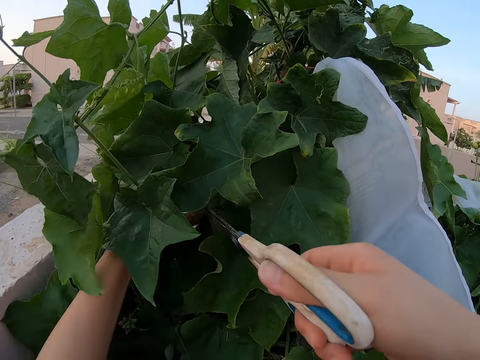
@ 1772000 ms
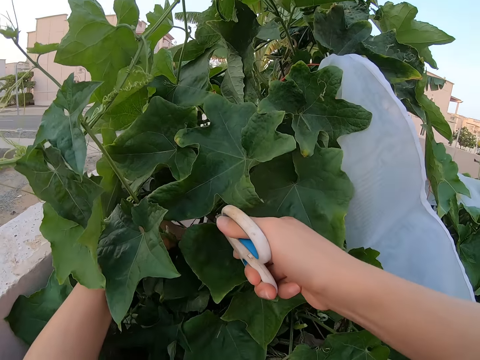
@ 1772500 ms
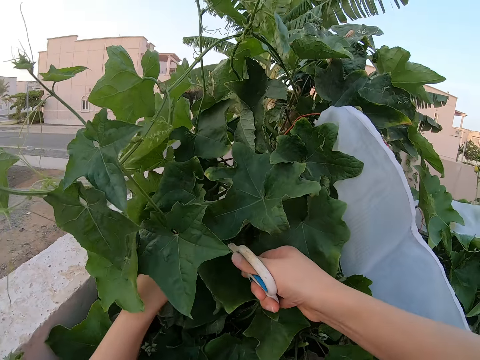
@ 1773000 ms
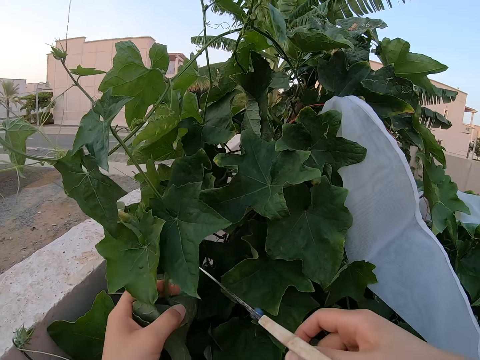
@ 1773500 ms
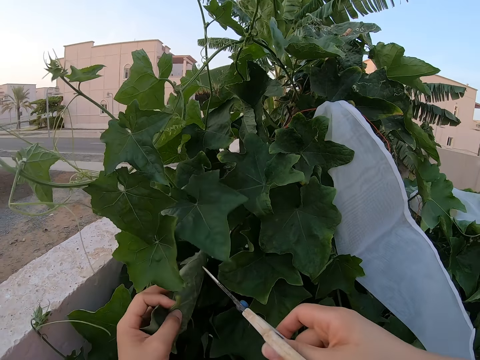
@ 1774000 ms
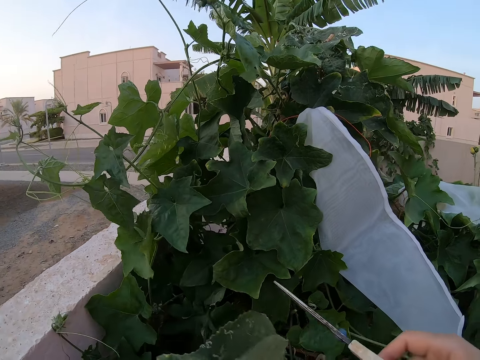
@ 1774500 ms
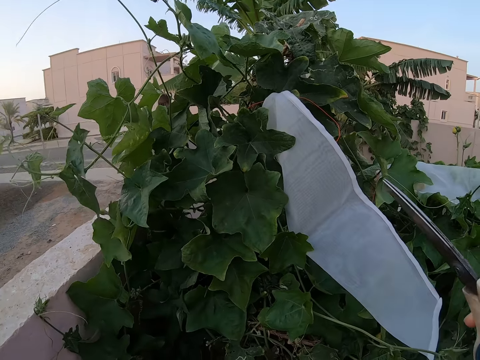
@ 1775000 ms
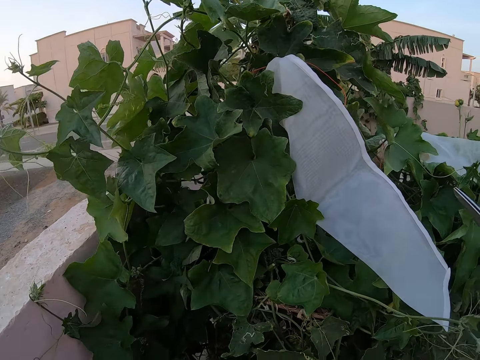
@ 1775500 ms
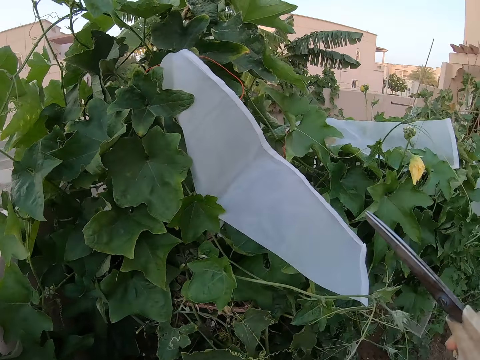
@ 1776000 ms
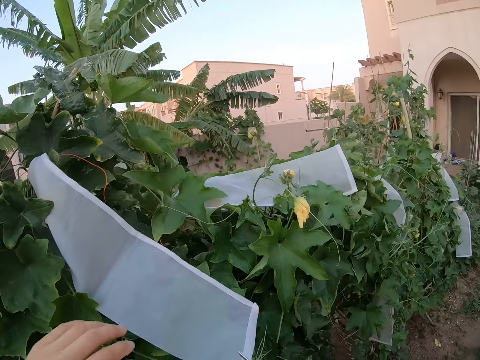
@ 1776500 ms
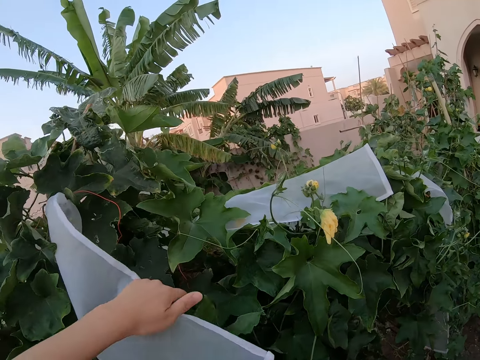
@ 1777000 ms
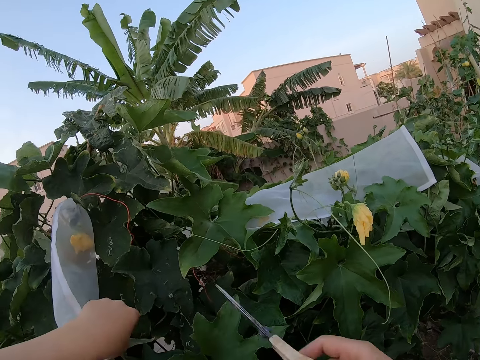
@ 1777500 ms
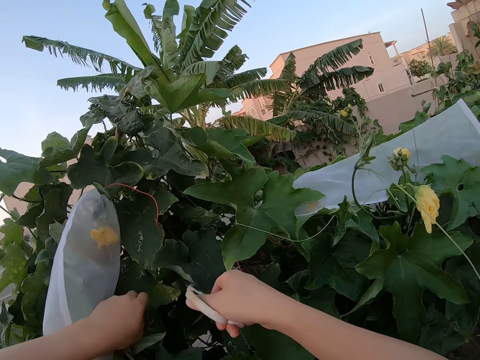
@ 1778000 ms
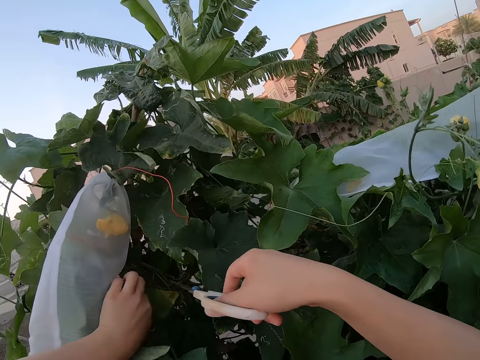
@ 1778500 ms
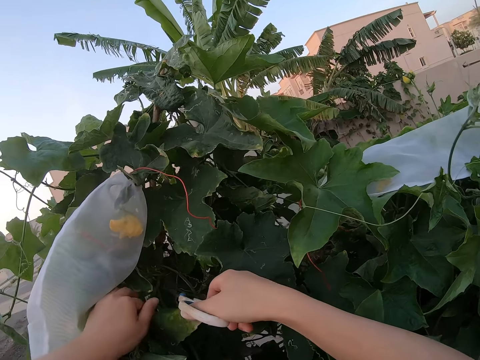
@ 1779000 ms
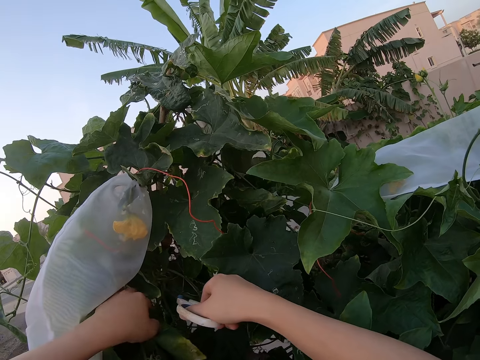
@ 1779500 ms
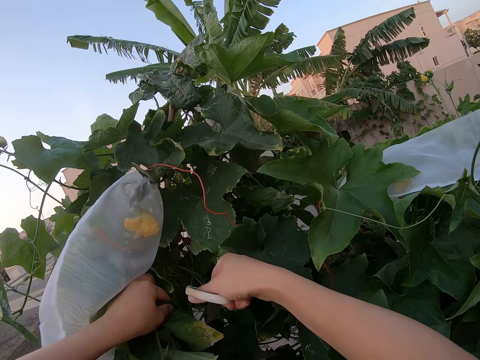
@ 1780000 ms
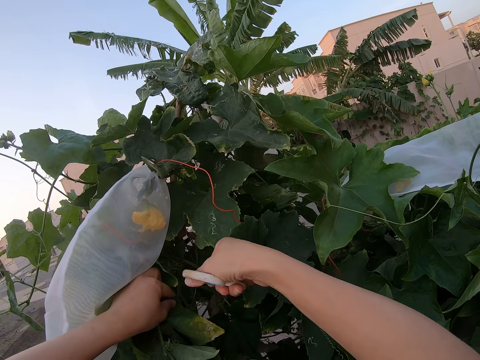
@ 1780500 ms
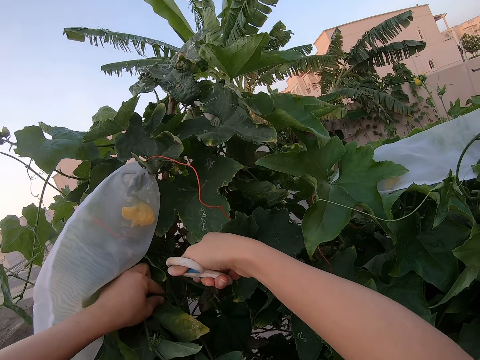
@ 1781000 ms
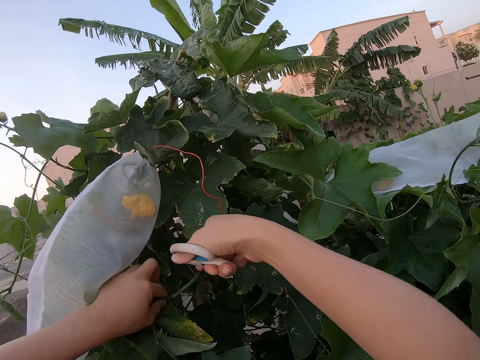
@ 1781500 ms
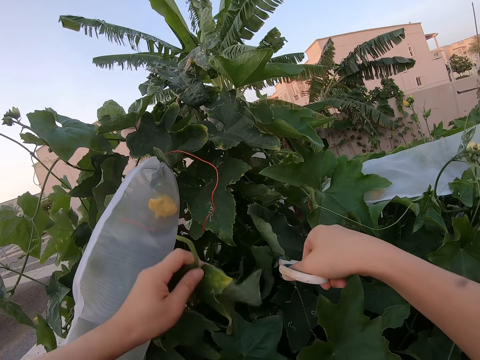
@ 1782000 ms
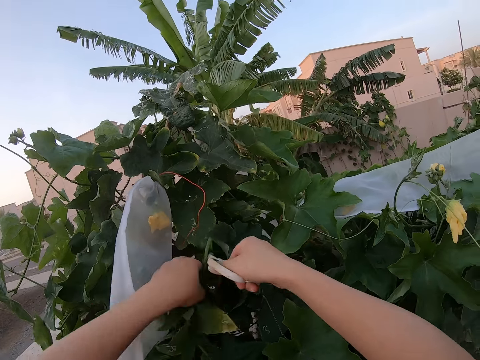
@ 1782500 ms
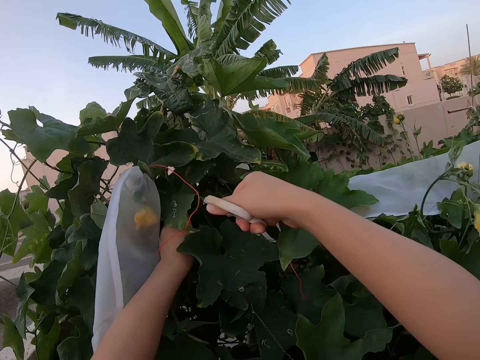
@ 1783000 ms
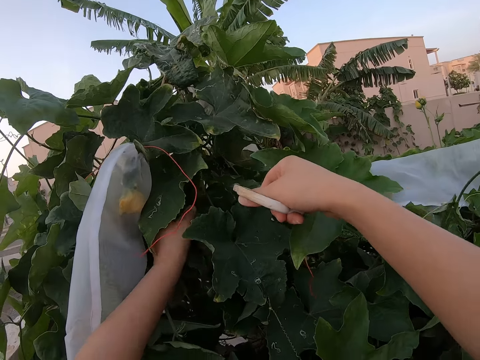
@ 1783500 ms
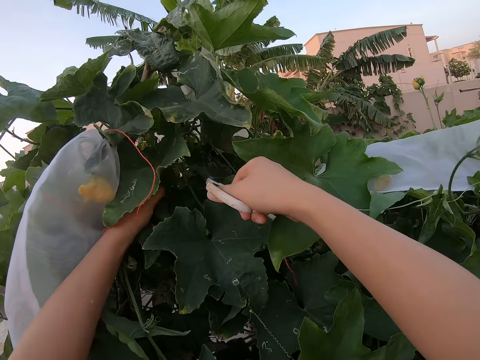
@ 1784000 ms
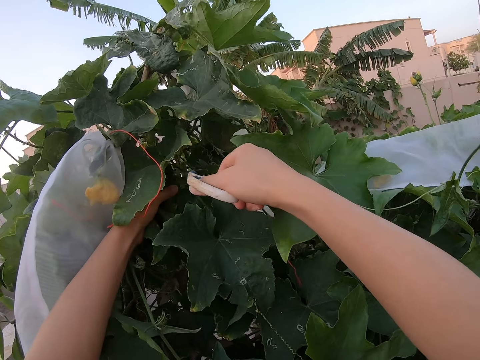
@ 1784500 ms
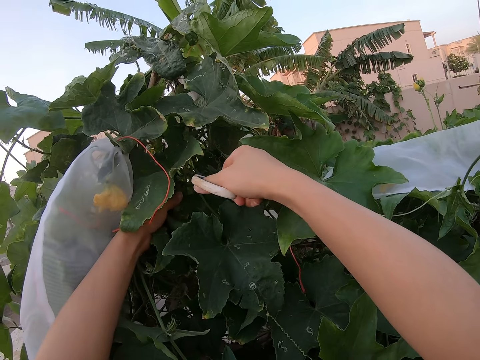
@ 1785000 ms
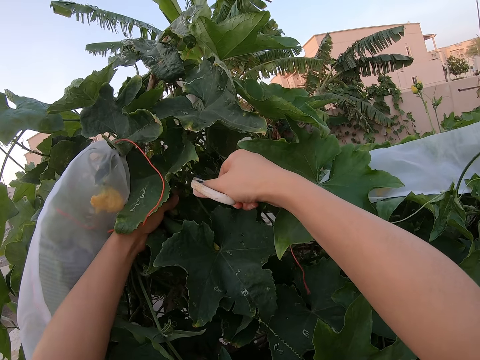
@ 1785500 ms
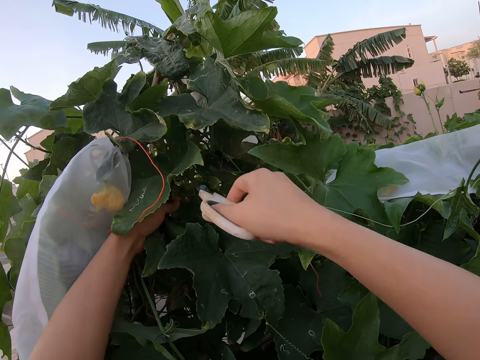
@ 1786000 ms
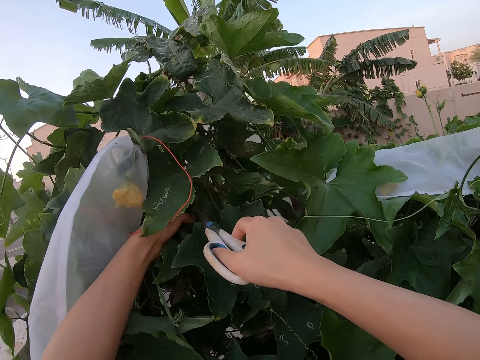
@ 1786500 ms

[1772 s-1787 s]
The camera wearer cuts a cucumber leaf with the pair of scissors. They touch a nylon. They prune the dead cucumber leaves with the pair of scissors.

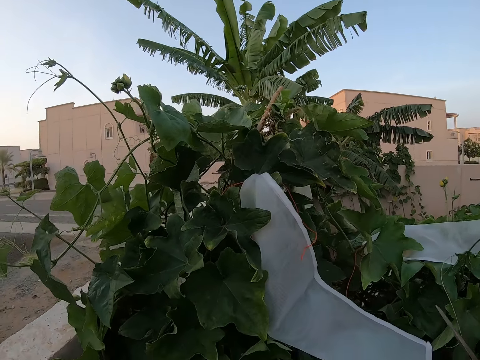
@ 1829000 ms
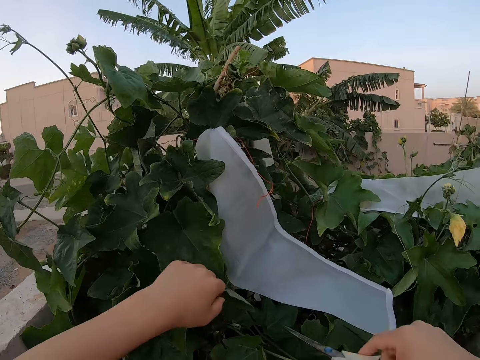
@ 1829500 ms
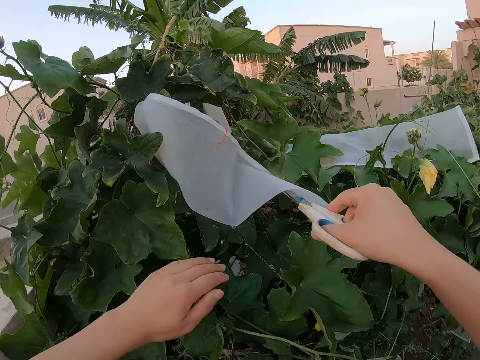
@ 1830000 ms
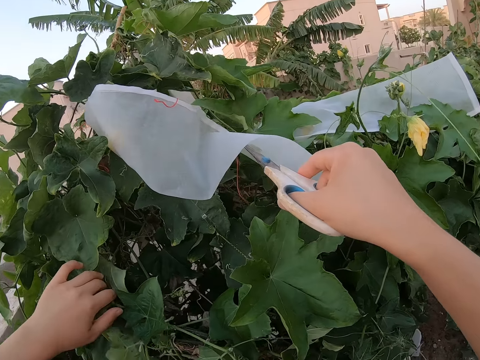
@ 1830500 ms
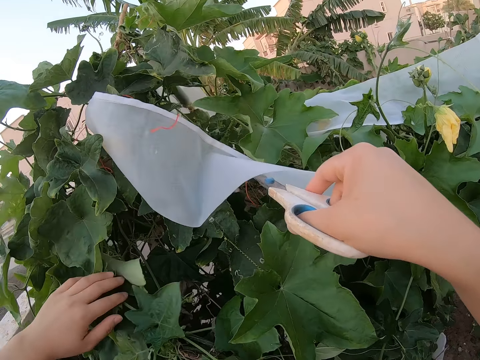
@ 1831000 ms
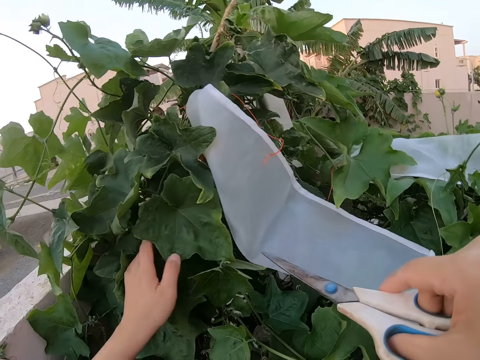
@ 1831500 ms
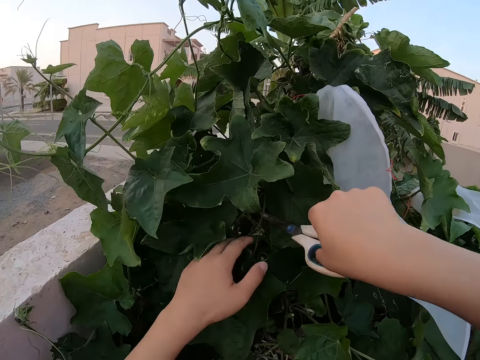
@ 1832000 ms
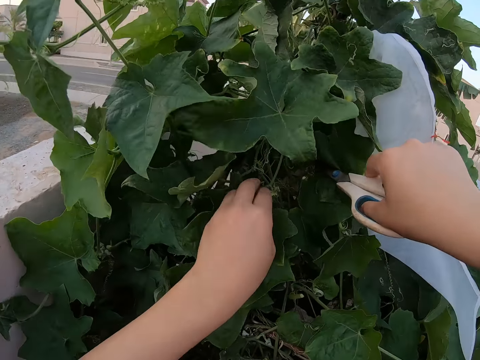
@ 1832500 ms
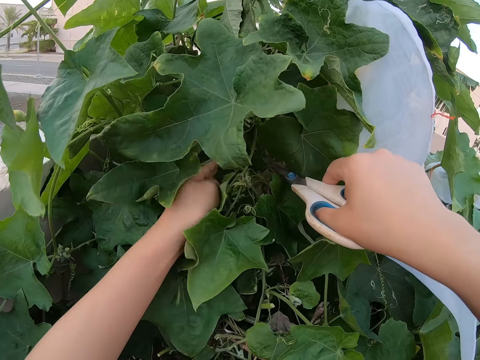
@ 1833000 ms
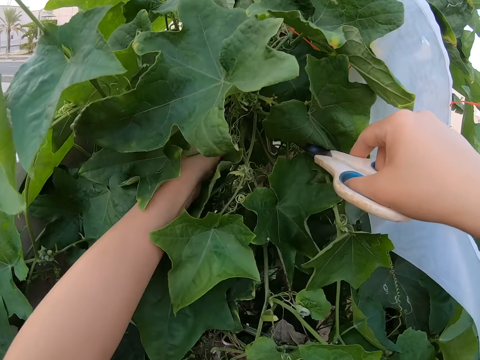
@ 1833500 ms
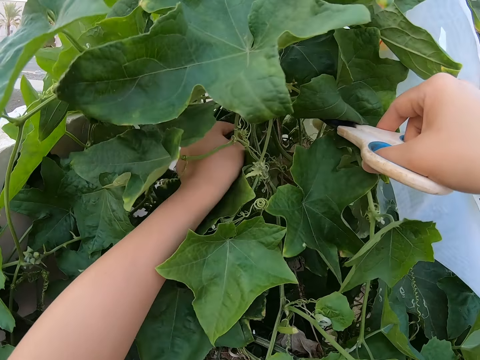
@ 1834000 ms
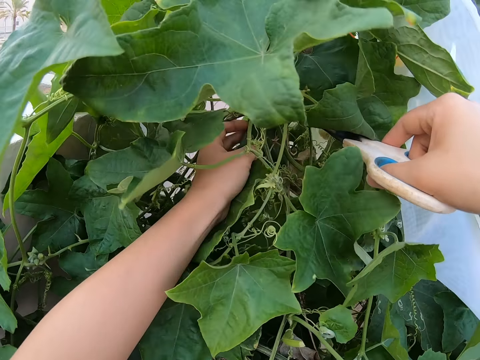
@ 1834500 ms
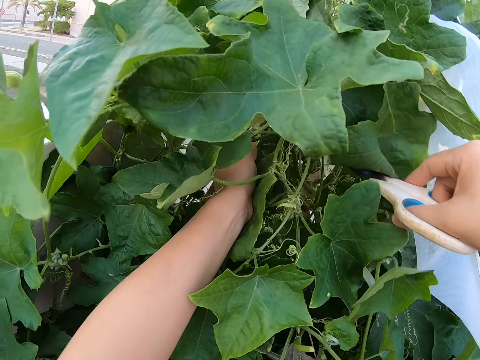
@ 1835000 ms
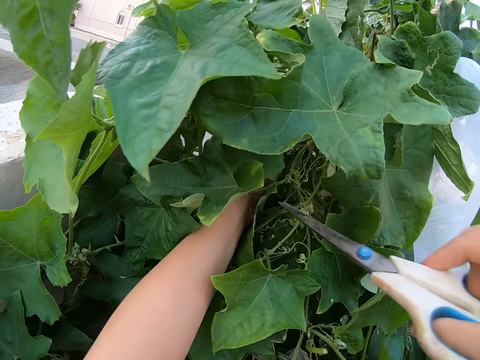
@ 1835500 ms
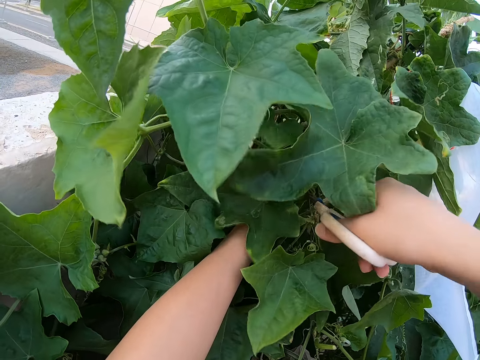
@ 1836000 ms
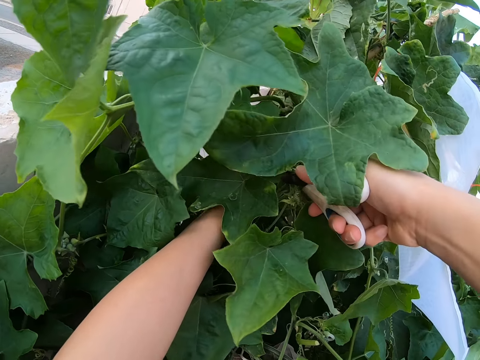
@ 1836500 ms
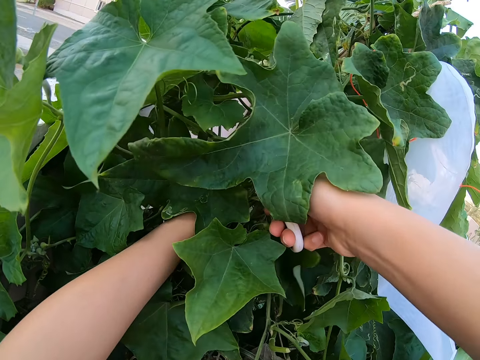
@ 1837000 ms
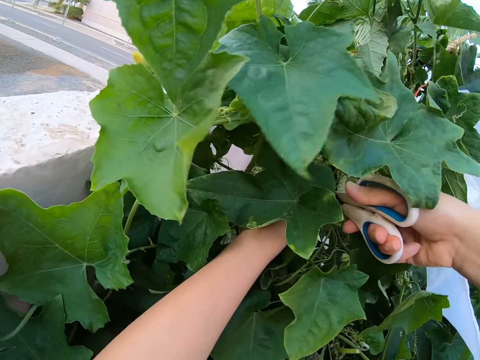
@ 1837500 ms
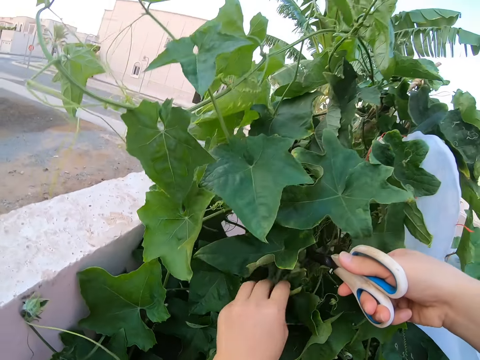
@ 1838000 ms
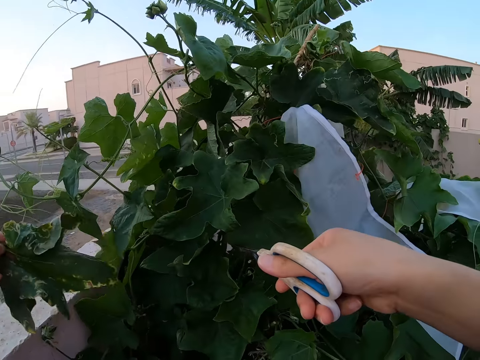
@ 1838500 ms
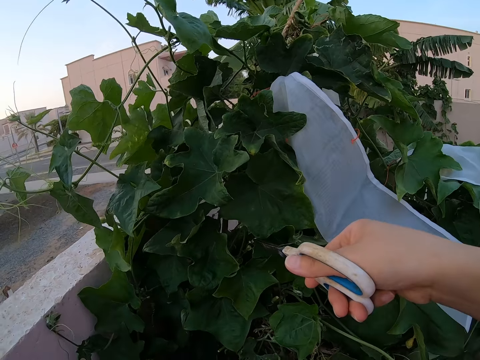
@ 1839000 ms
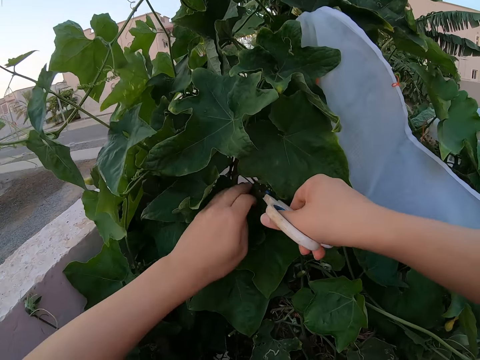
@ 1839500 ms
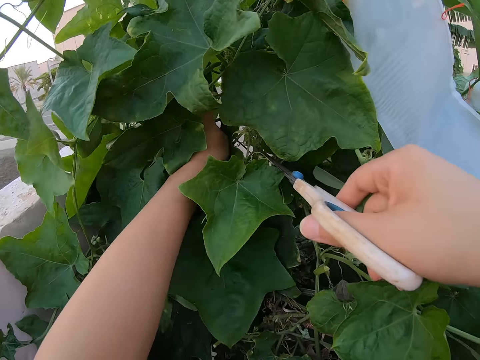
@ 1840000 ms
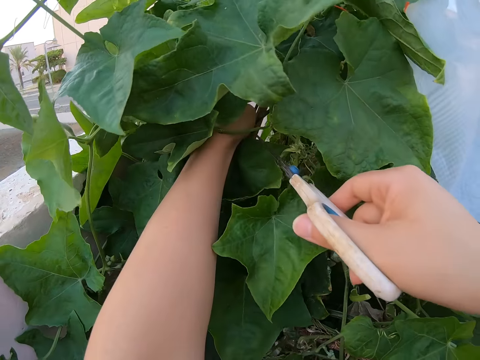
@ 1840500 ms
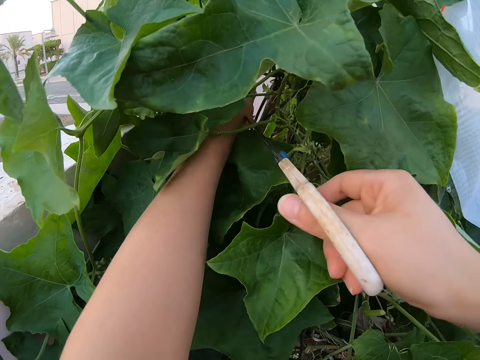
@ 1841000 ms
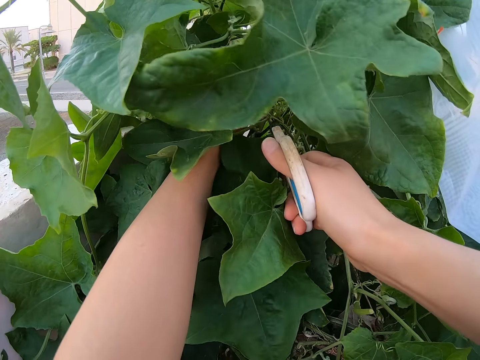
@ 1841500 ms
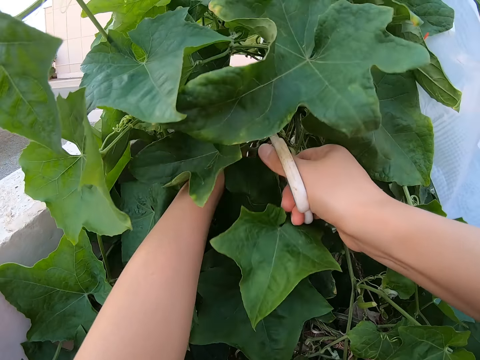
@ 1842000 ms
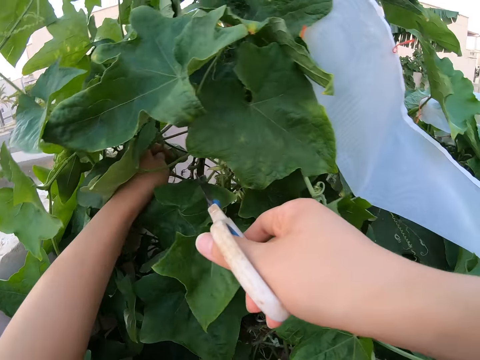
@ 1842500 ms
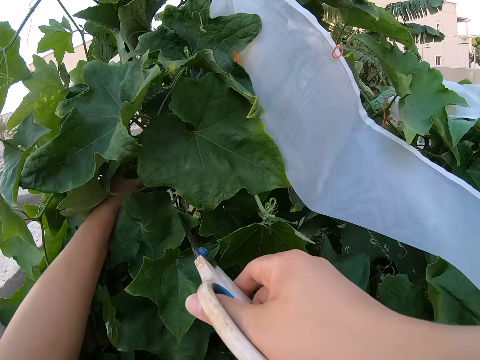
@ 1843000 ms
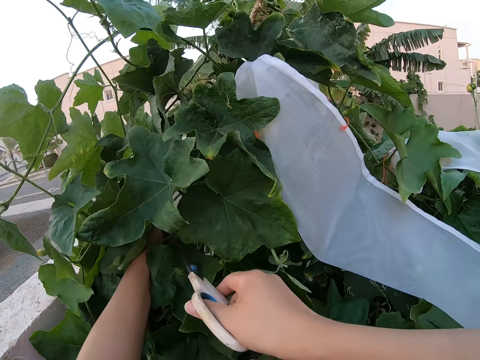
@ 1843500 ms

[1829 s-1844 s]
The camera wearer looks around the cucumber plant. They cut a cucumber leaf with the pair of scissors. They prune the dead cucumber leaves with the pair of scissors.
